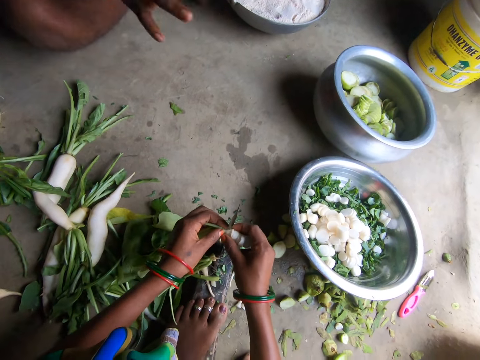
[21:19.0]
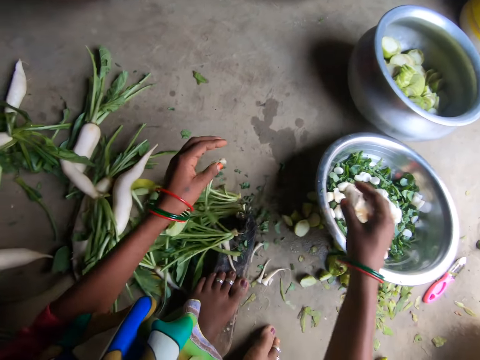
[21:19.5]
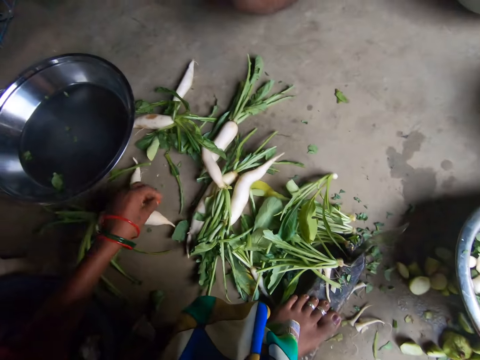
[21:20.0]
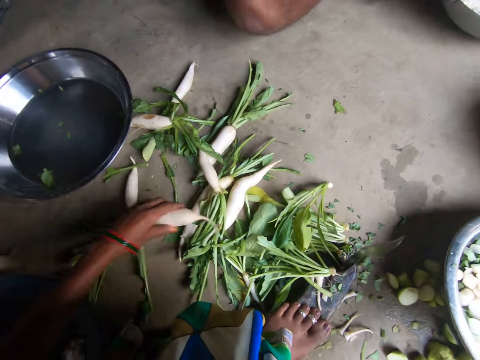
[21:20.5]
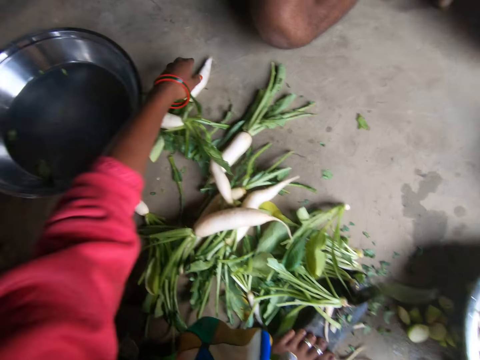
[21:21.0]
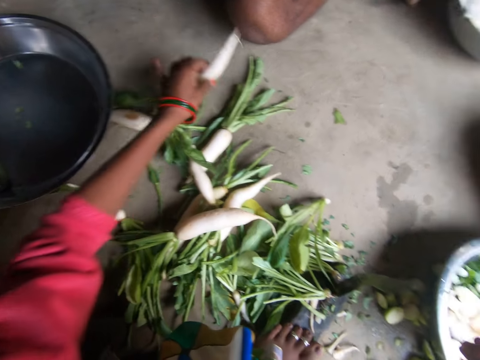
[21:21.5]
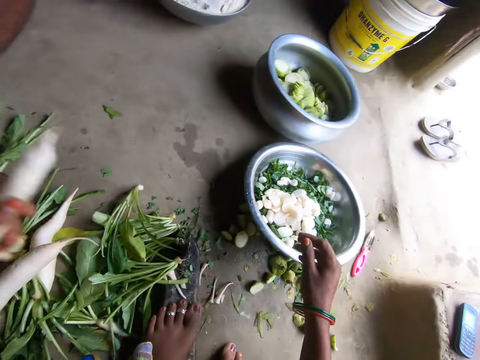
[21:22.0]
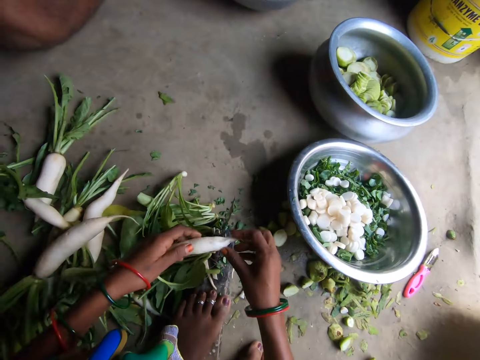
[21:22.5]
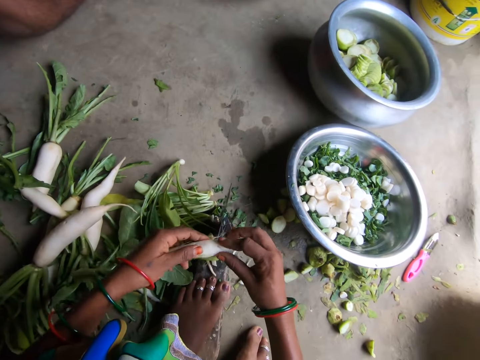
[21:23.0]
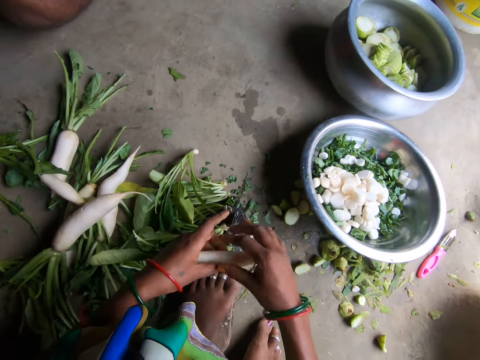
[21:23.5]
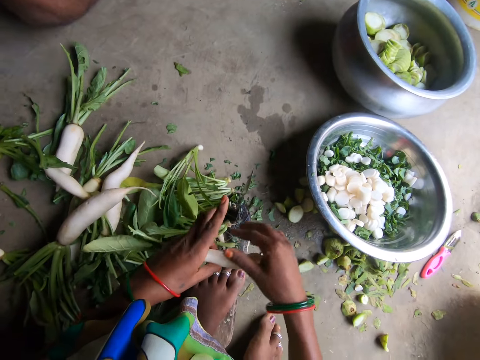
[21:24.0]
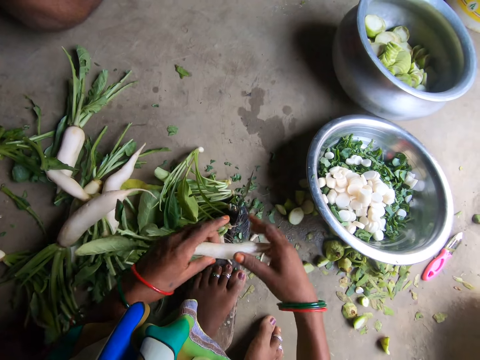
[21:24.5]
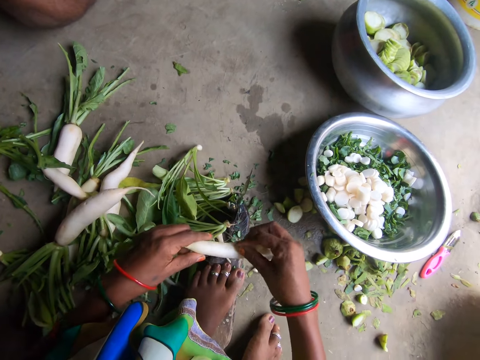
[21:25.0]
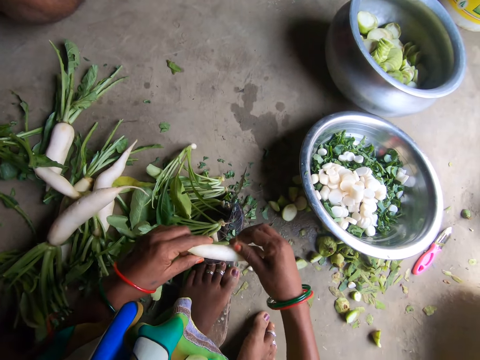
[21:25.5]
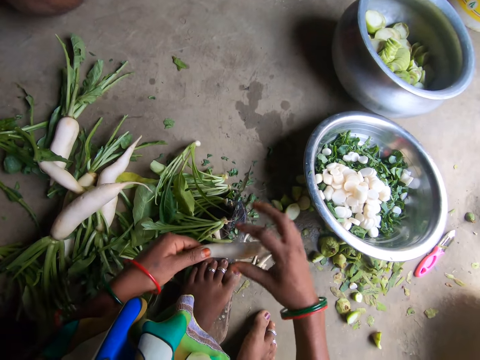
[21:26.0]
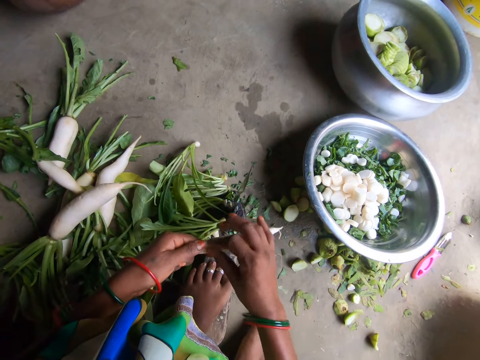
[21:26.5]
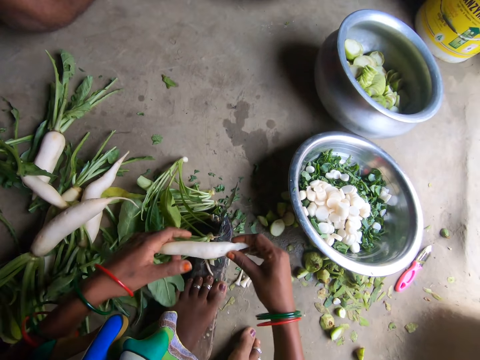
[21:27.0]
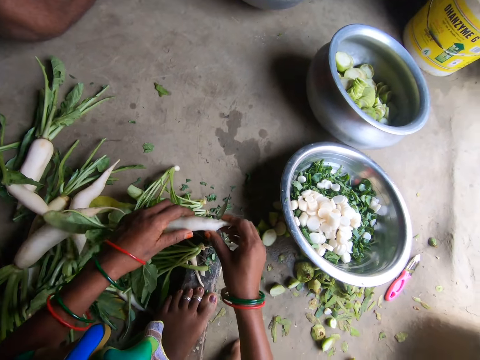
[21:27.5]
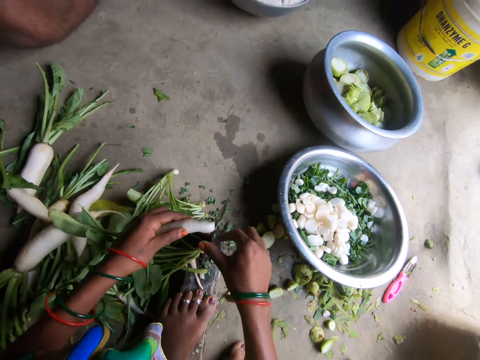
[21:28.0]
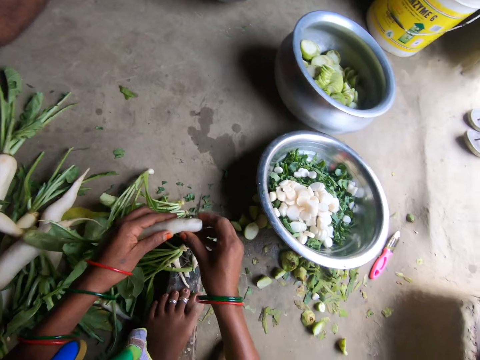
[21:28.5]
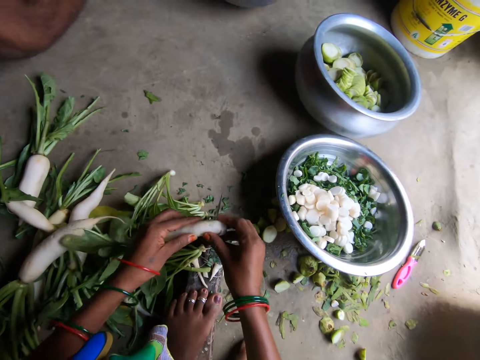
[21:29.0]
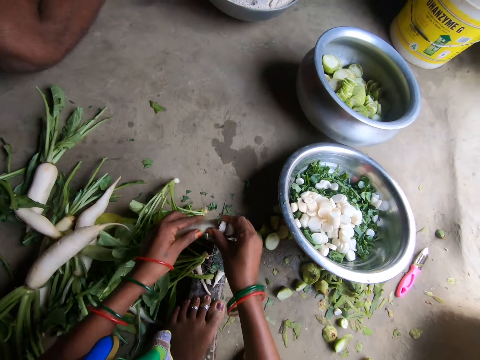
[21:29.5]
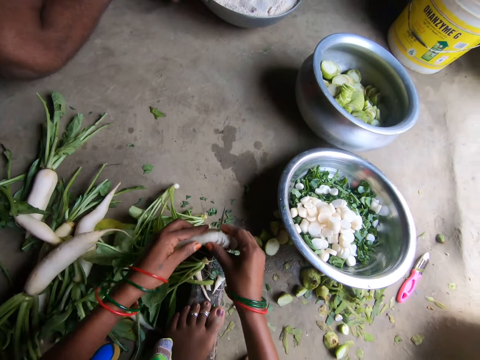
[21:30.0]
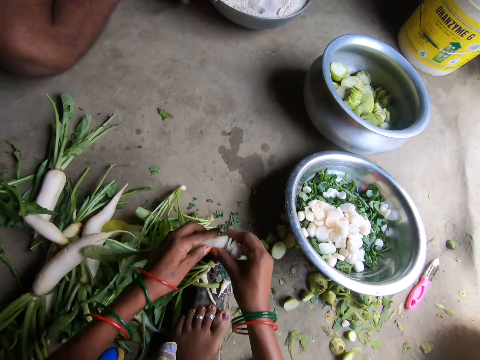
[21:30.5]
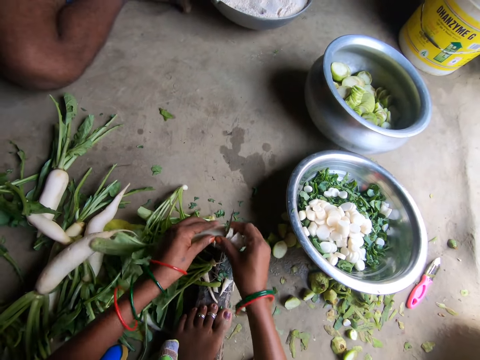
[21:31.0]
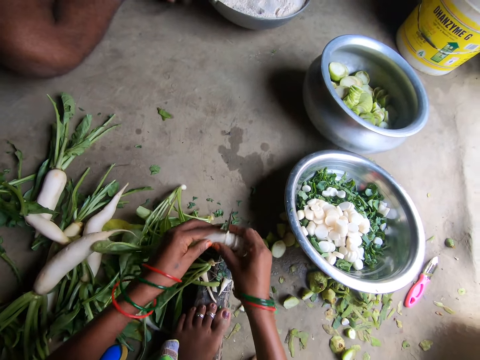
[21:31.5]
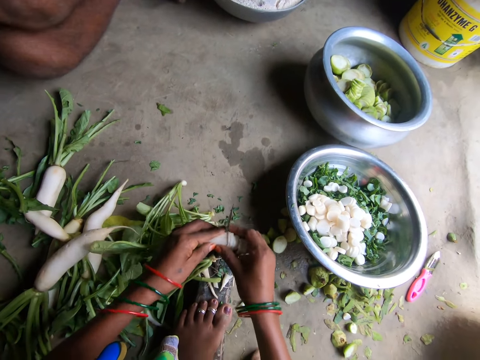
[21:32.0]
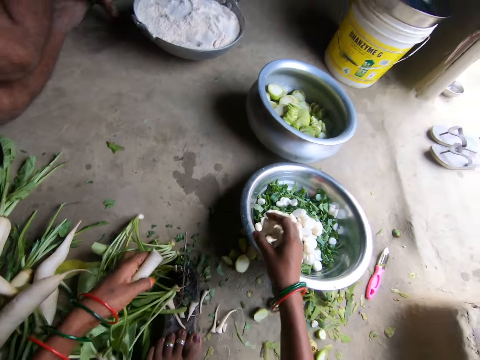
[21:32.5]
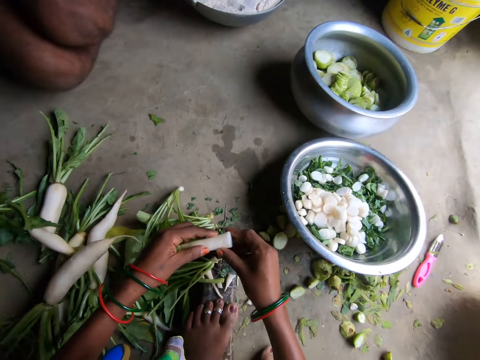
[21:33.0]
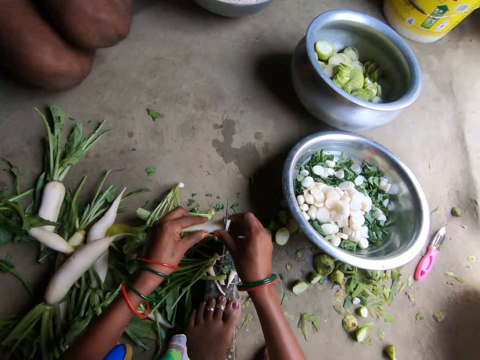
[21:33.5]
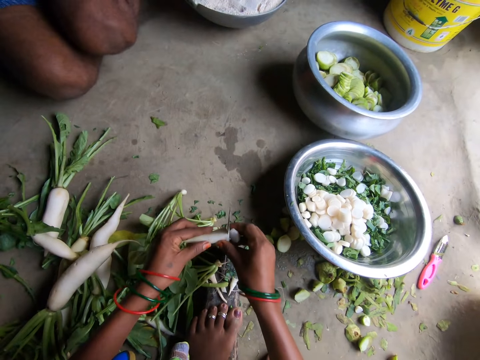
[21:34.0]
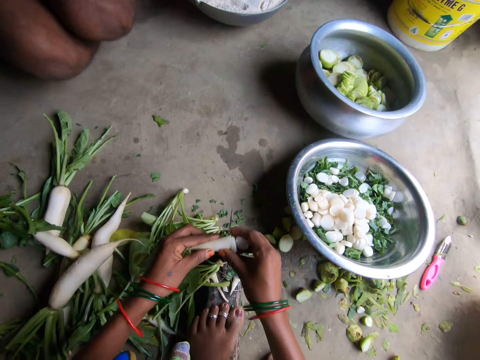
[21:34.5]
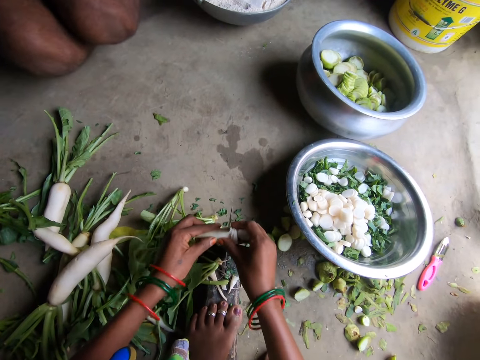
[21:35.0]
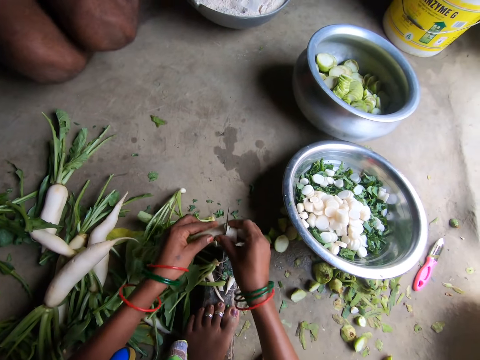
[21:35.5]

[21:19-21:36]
The camera wearer drops a piece of daikon on the floor with her left hand. She drops the sliced daikon in the bowl with her right hand. She adjusts the daikon with her left hand. She picks up another daikon with her left hand. She holds the daikon with both hands. She cuts the daikon with the knife. She slices the daikon with the knife. She drops the sliced daikon in the bowl with her right hand. She slices the daikon with the knife.

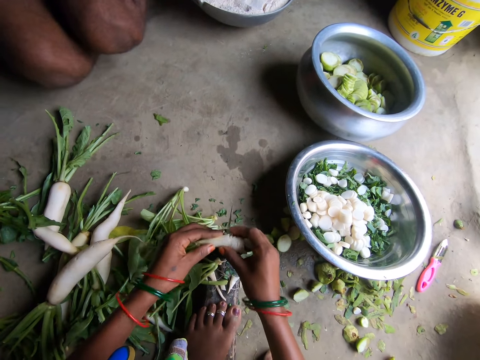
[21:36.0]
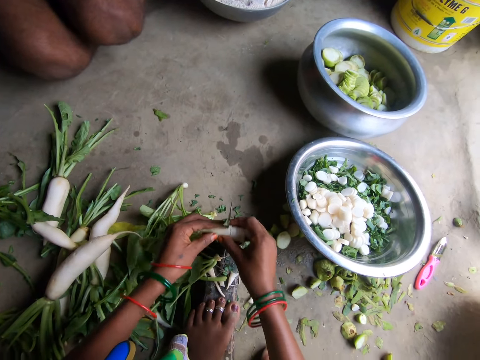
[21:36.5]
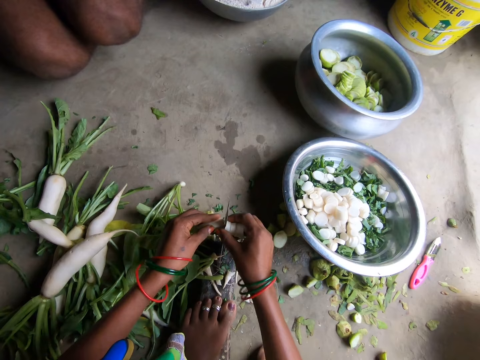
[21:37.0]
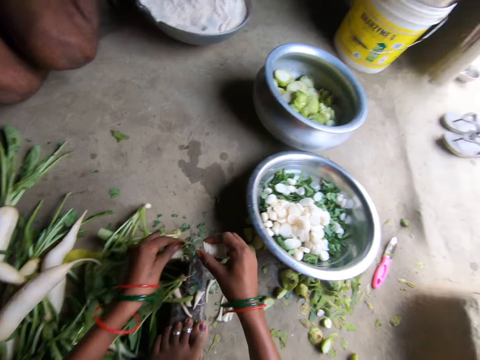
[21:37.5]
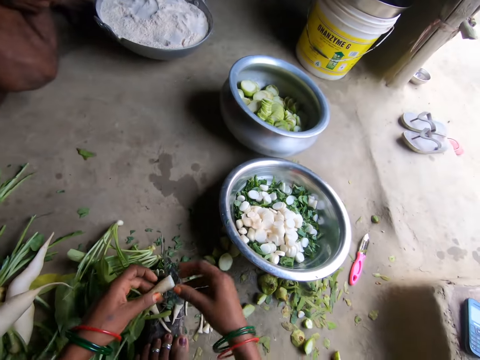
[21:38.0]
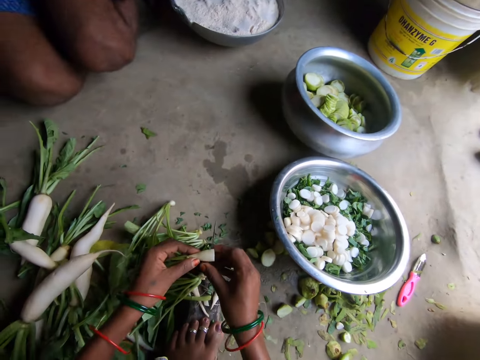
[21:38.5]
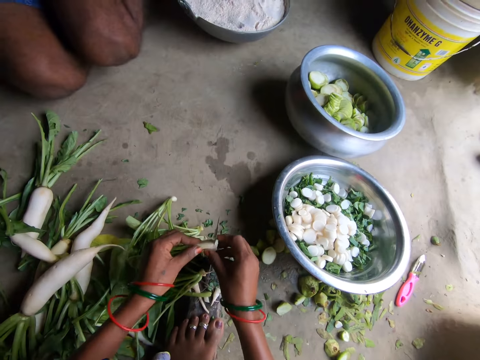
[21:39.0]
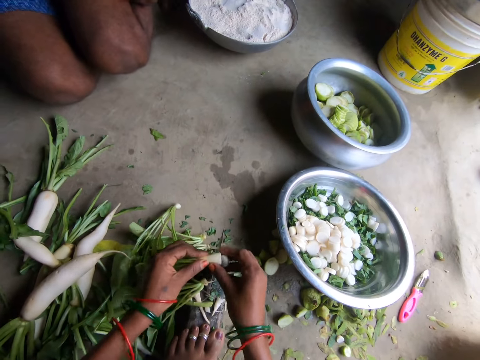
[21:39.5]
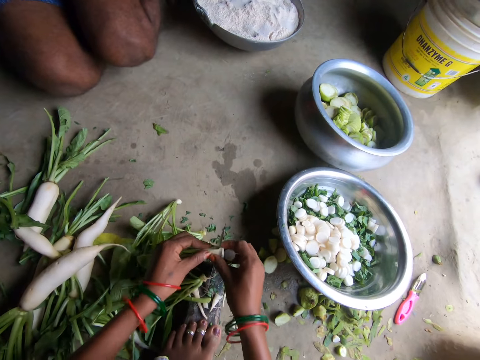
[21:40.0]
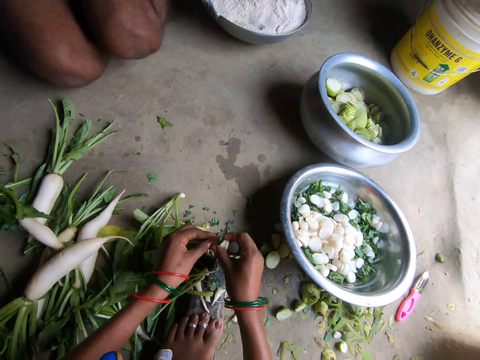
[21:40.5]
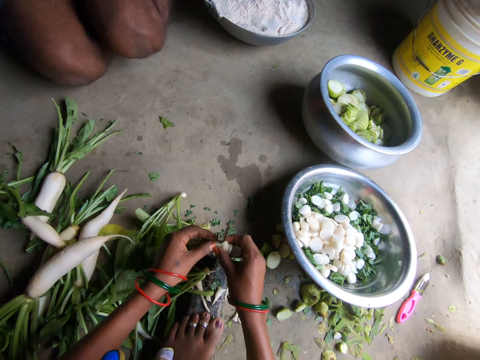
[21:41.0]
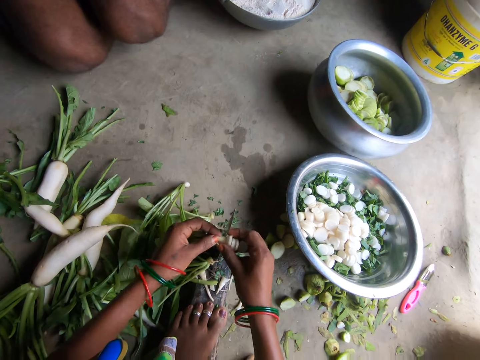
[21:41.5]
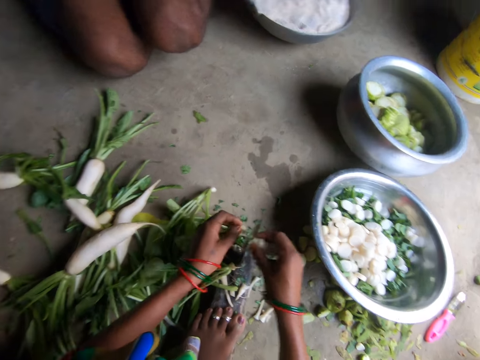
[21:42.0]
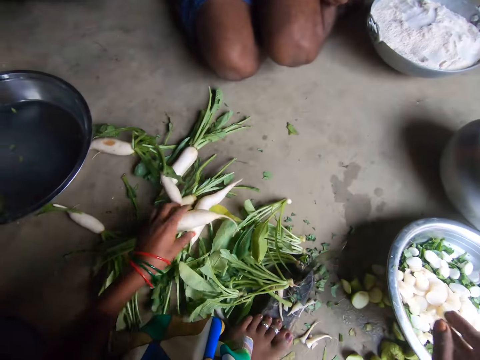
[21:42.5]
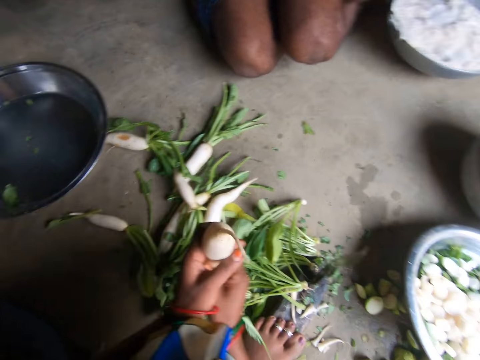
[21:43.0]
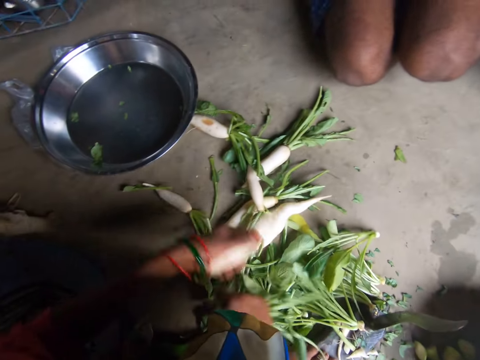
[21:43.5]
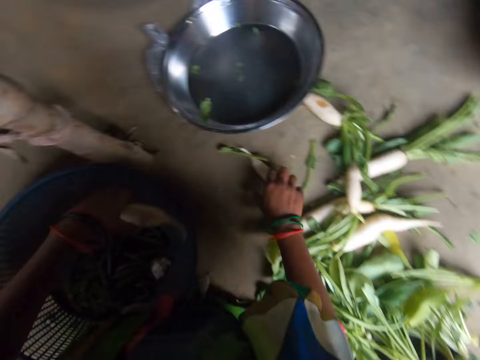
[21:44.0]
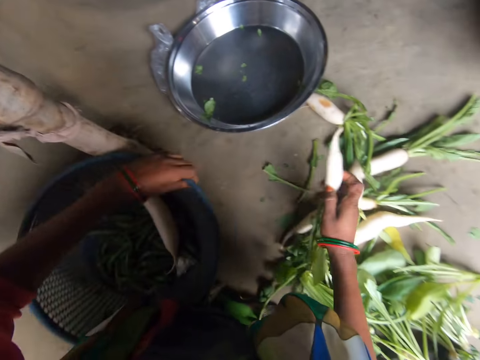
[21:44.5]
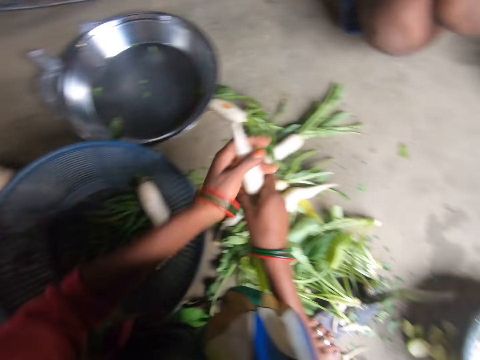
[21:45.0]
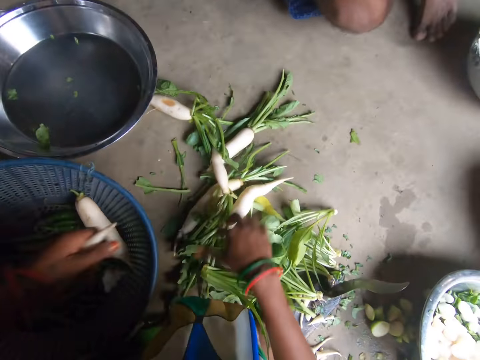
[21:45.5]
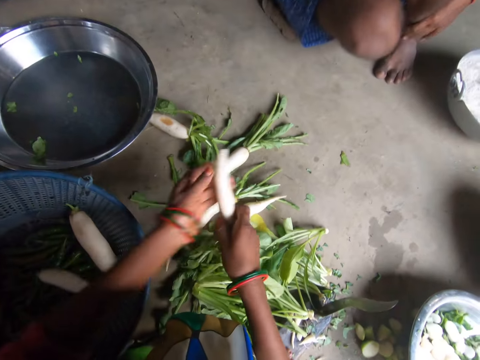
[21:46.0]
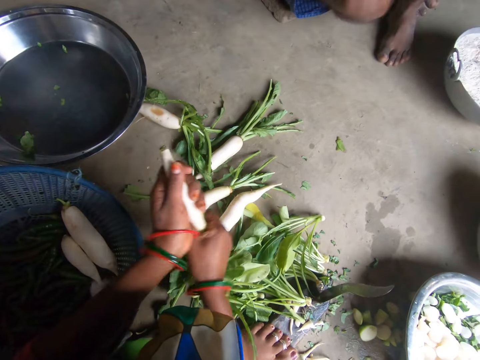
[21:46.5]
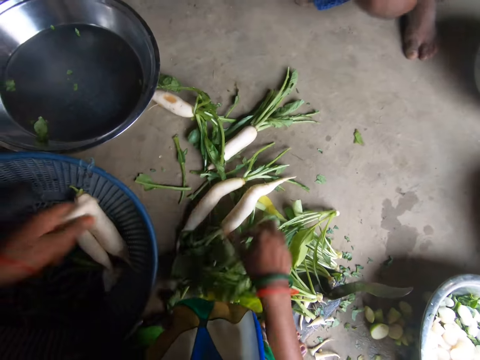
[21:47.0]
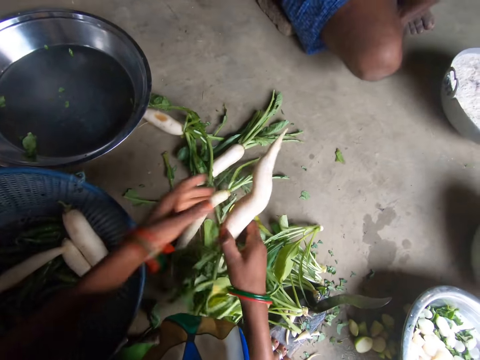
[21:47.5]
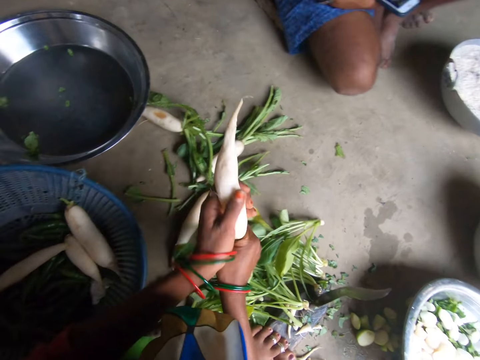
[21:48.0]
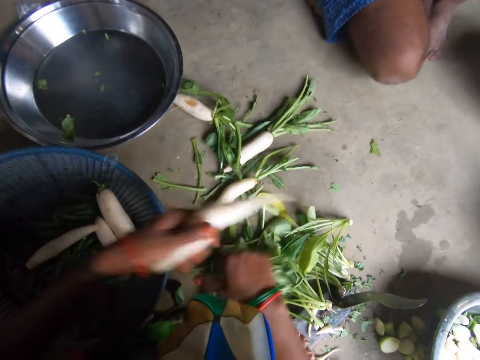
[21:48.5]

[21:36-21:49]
The camera wearer drops the sliced daikon or carrot in the bowl with her right hand. She slices the daikon with the knife. She drops a piece of daikon on the floor with her left hand. She drops the sliced daikon in the bowl with her right hand. She picks up another daikon with her left hand. She breaks the head of the daikon with both hands. She drops the head of the daikon on the floor with her right hand. She drops the daikon in a filter with her left hand. She picks up another daikon with her right hand. She adjusts the position of the filter with her left hand. She breaks the head of the daikon with both hands. She removes the carrot leaves. She drops the daikon in the filter with her left hand. She drops the head of the daikon on the floor with her right hand. She picks up another daikon with her right hand. She breaks the head of the daikon with both hands. She drops the head of the daikon on the floor with her right hand. She drops the daikon in the filter with her left hand. She picks up another daikon with her right hand. She breaks the head of the daikon with both hands.
